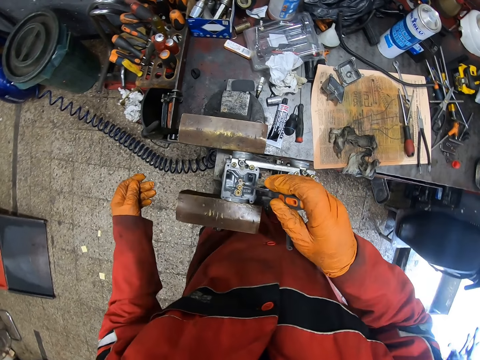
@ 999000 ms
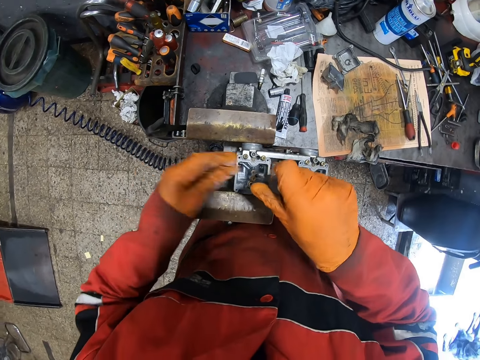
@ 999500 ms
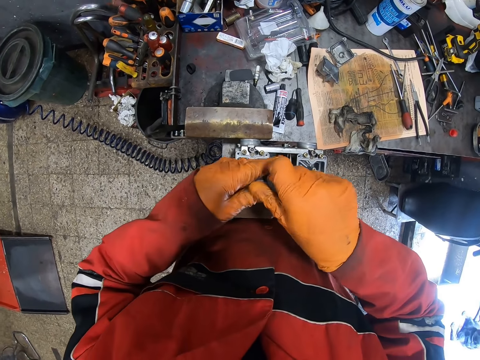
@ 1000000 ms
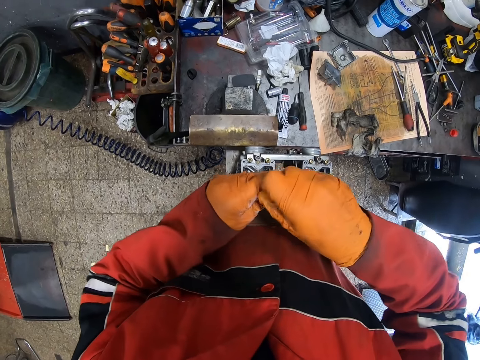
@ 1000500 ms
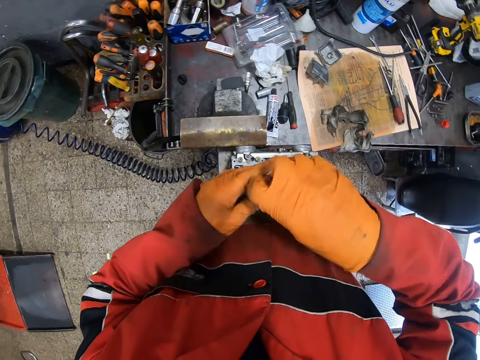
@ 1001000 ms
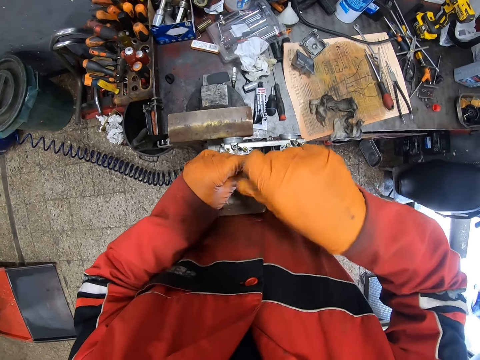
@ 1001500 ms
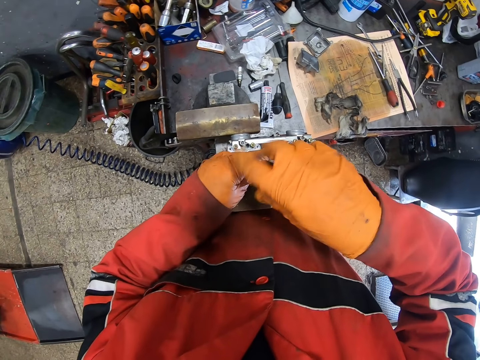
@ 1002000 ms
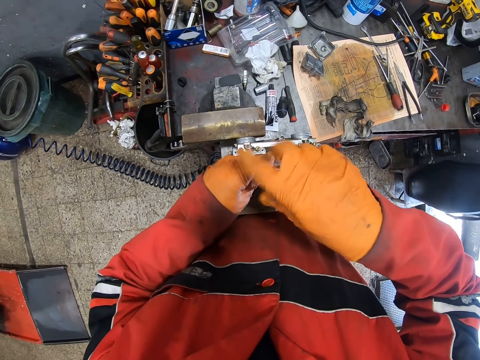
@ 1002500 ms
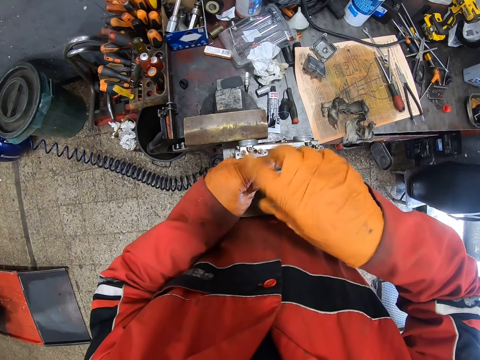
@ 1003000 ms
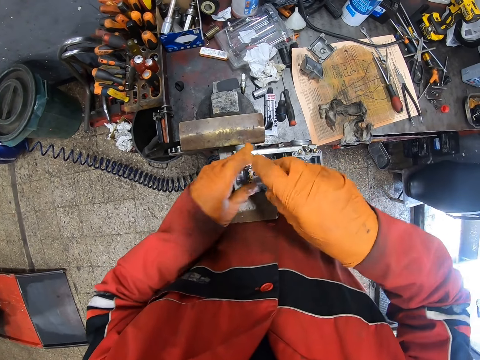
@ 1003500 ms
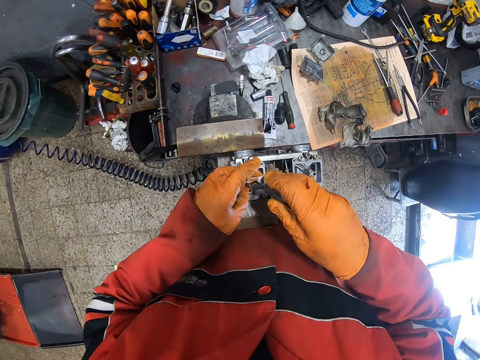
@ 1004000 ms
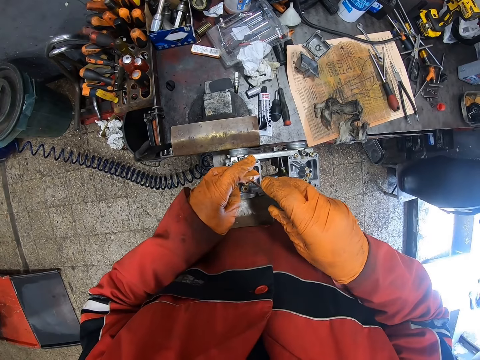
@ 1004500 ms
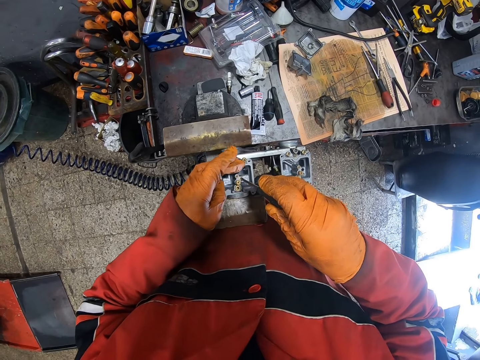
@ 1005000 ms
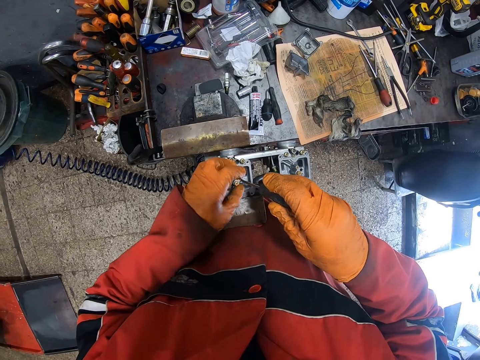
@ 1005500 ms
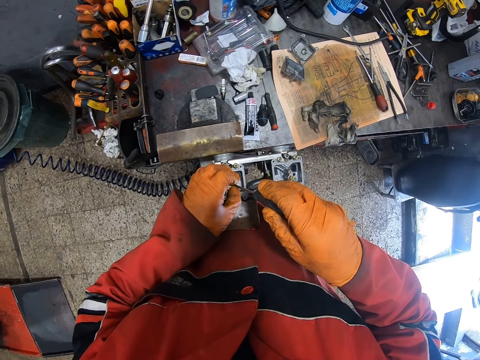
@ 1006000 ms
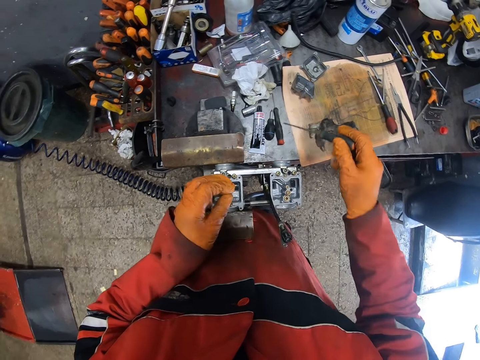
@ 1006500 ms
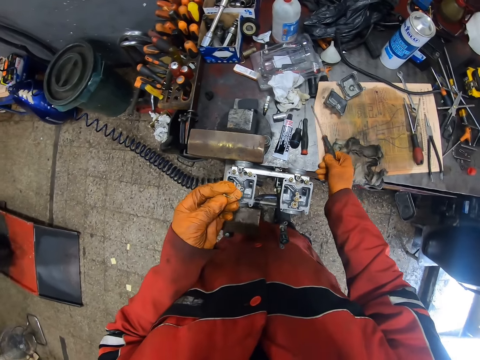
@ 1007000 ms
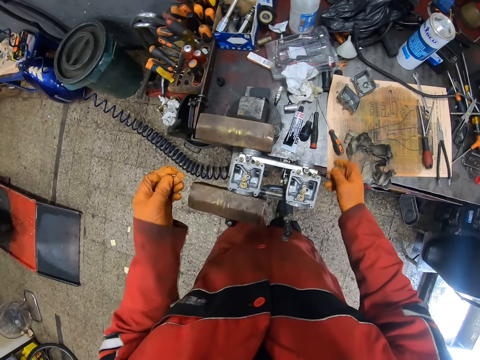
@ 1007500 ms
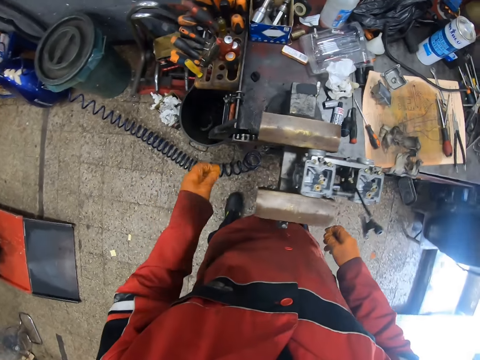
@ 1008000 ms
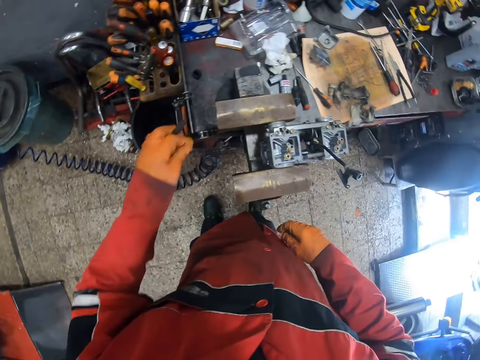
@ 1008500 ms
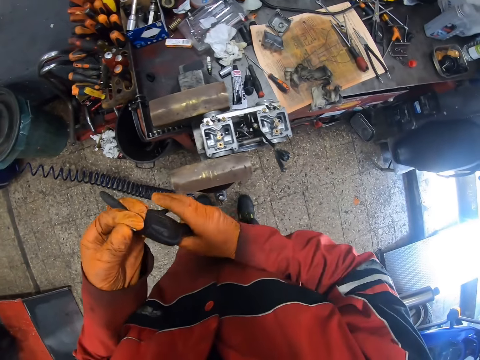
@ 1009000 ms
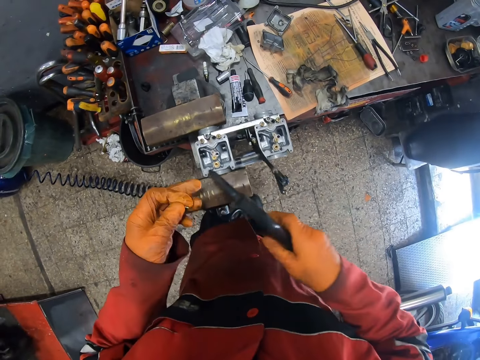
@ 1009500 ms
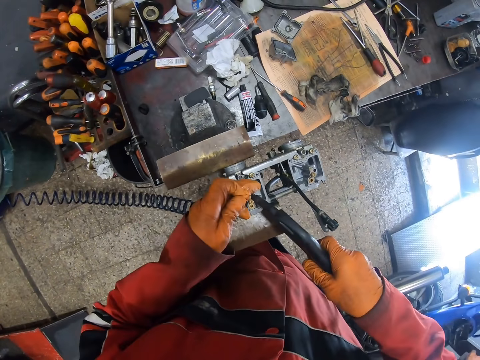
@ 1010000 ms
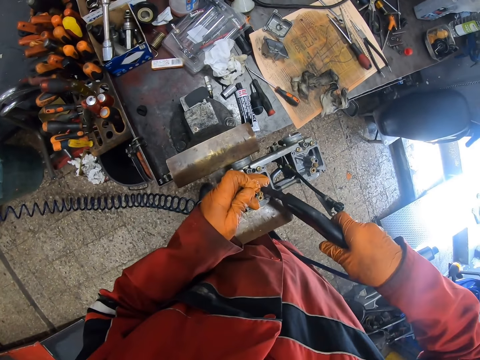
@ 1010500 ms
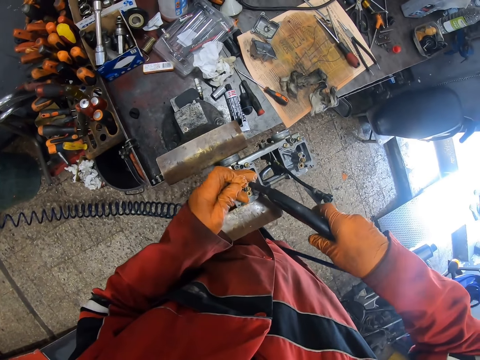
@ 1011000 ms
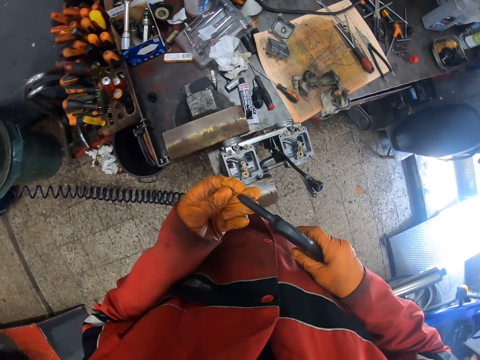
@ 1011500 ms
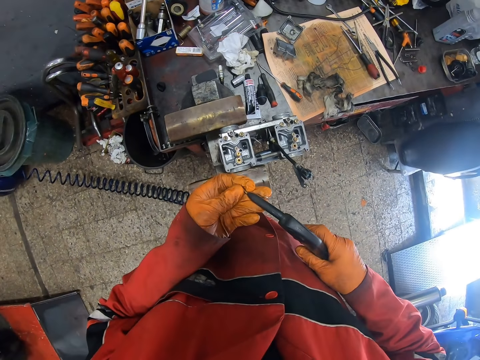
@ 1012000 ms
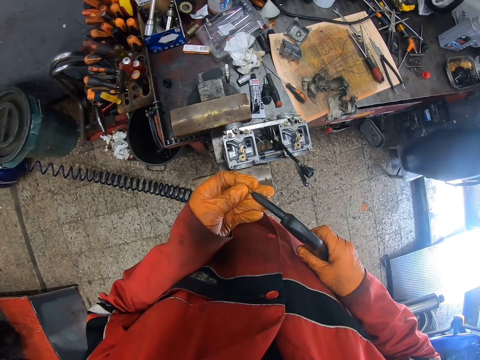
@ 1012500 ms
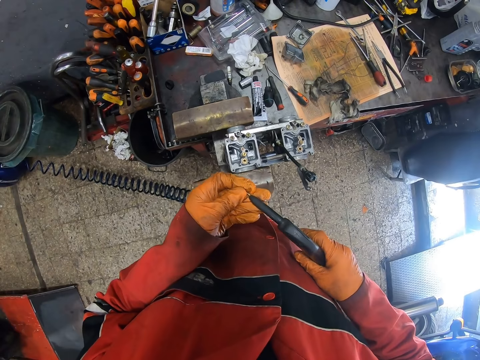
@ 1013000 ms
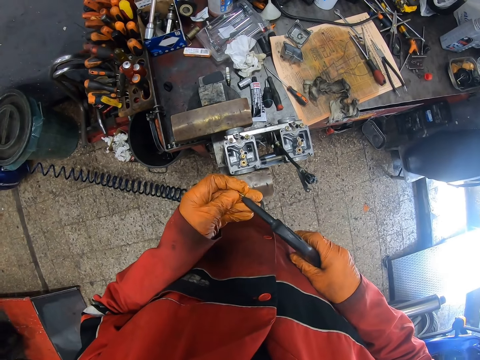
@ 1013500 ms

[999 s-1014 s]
The camera wearer loosens the screw with the screwdriver in his gloved right hand. He adjusts the screw with his gloved left hand. He lifts the screw with his gloved left hand. He drops the screwdriver on the table with his gloved right hand. He picks up the air blow gun on the table with his gloved left hand. He transfers the air blow gun from his gloved left hand to his gloved right hand. He blows the carburetor with the air blow gun in his gloved right hand. He cleans something. He blows the screw with the air blow gun in his gloved right hand.

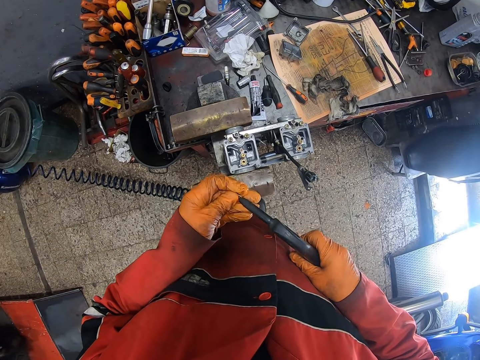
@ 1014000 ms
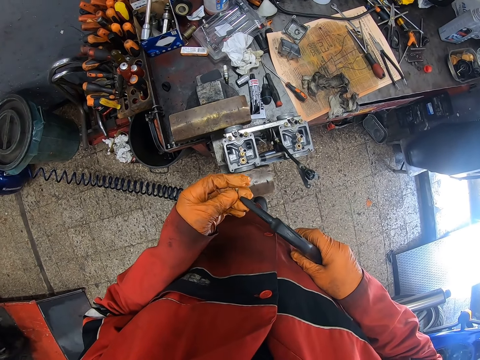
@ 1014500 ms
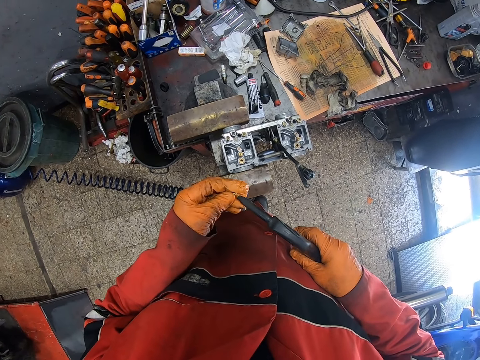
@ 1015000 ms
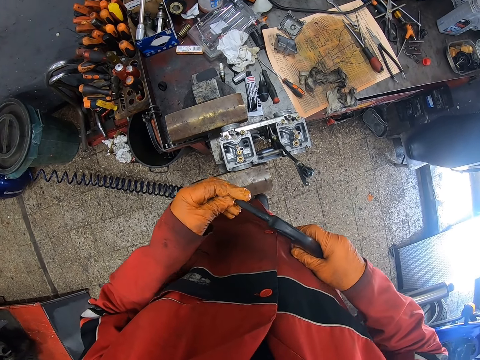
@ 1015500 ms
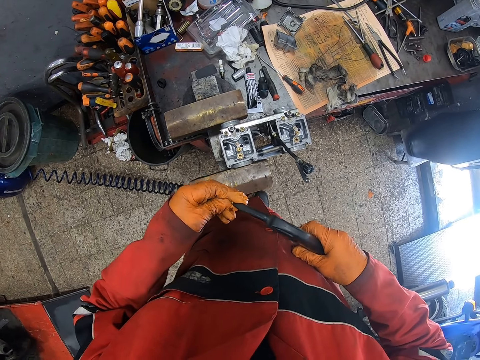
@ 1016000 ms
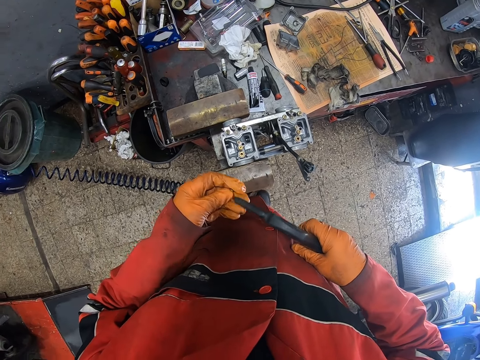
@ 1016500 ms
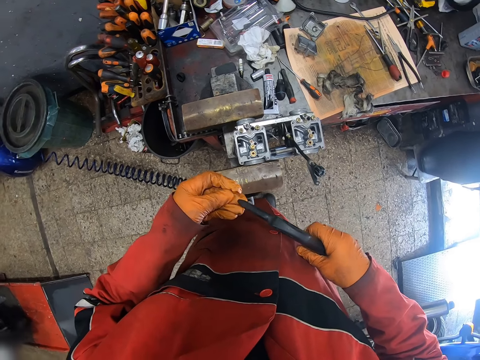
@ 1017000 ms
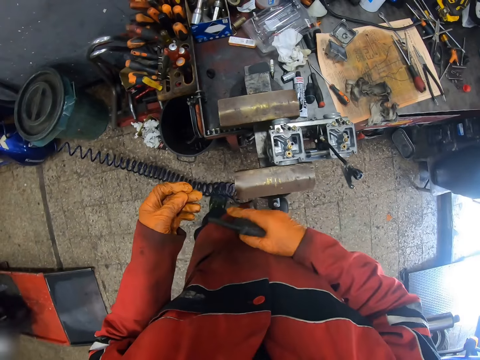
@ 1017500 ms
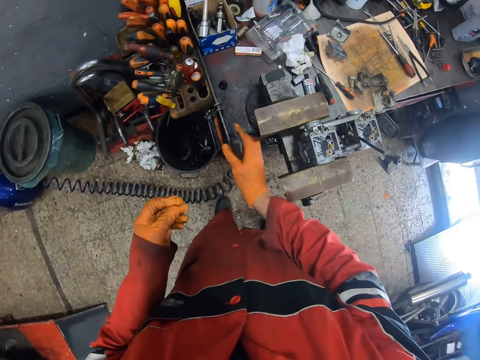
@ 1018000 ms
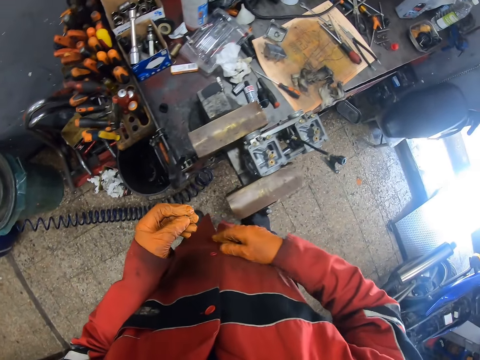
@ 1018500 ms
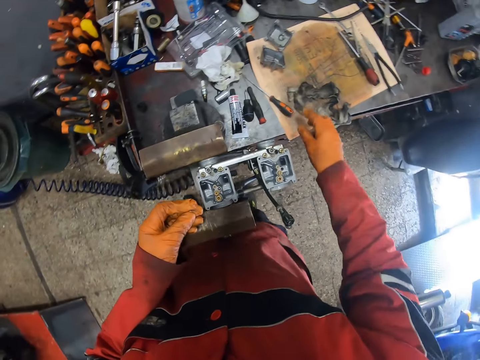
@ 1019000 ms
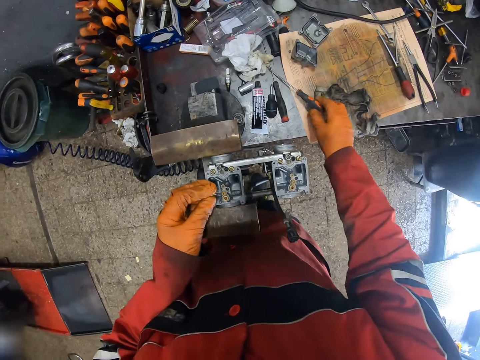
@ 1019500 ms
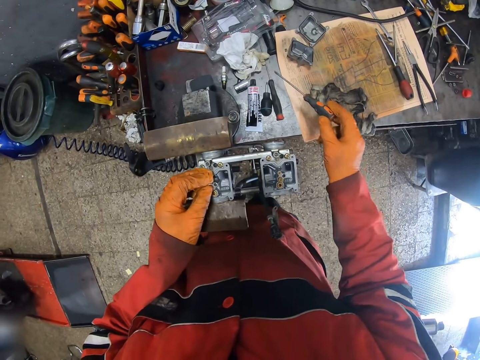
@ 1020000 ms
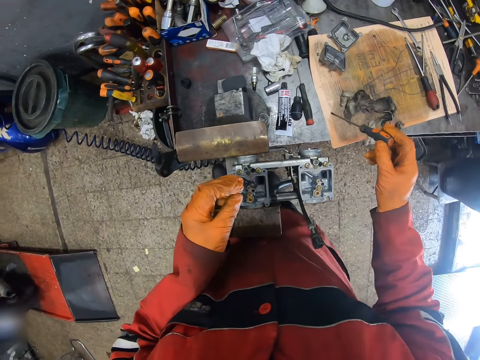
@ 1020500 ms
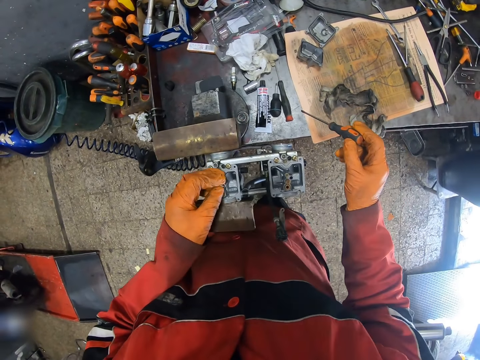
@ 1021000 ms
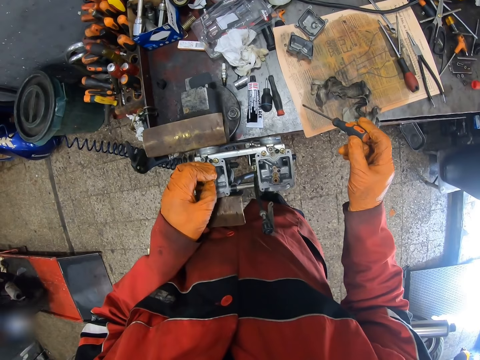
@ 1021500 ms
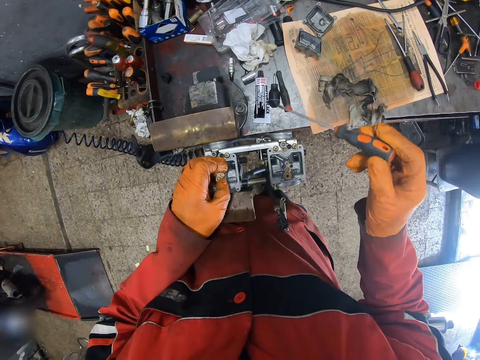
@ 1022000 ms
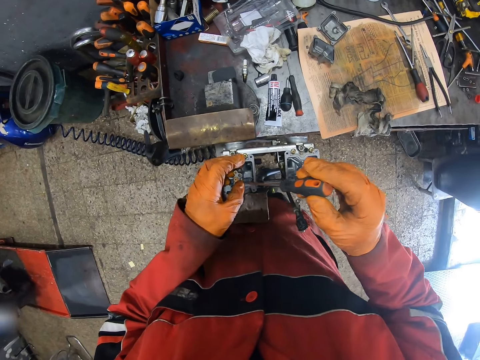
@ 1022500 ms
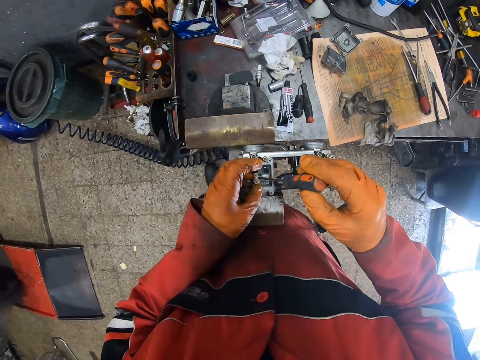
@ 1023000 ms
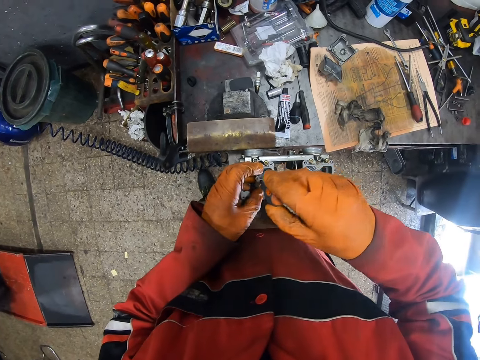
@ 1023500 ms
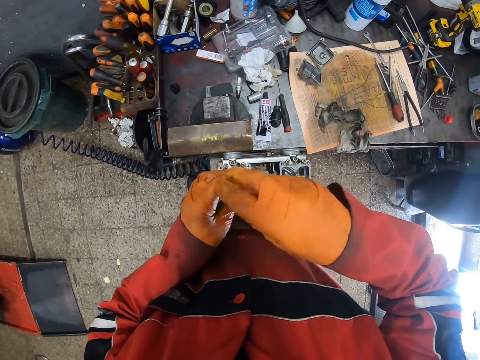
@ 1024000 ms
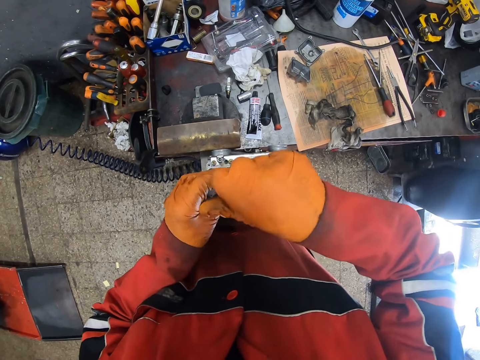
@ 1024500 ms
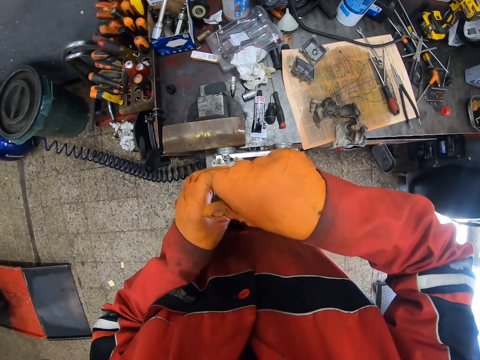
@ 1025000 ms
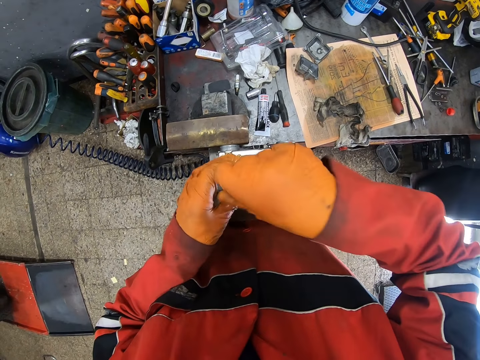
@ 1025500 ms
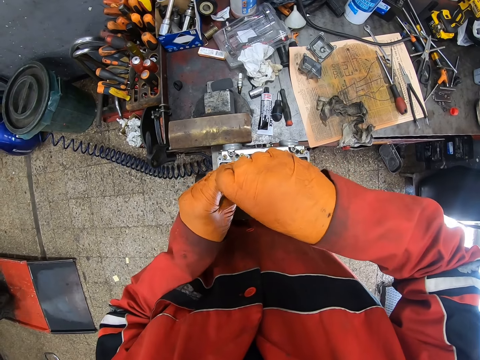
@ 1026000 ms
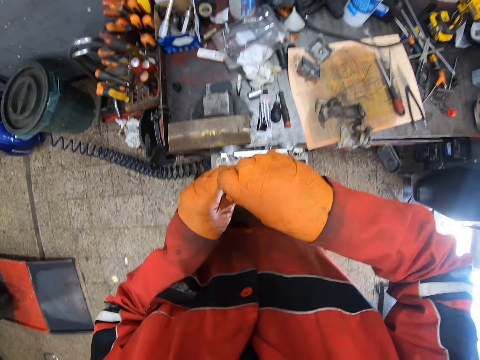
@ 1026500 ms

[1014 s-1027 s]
The camera wearer connects something. He places the air blow gun on the table with his gloved right hand. He picks up the screwdriver on the table with his gloved right hand. He places the screw on the carburetor with his gloved right hand. He tightens the screw with the screwdriver on his gloved right hand.
